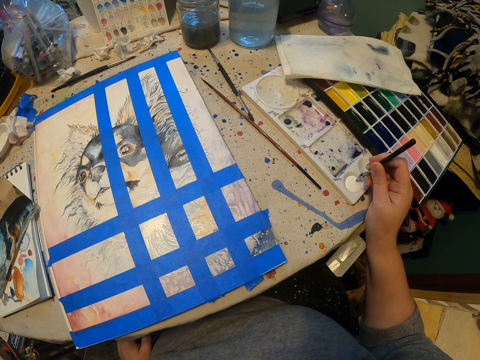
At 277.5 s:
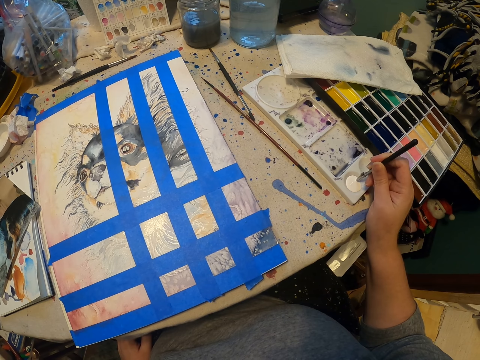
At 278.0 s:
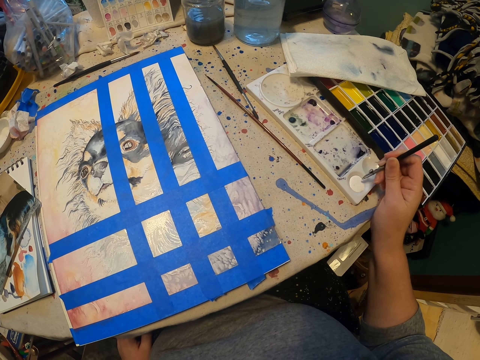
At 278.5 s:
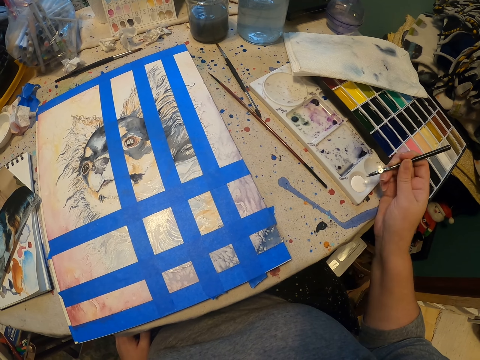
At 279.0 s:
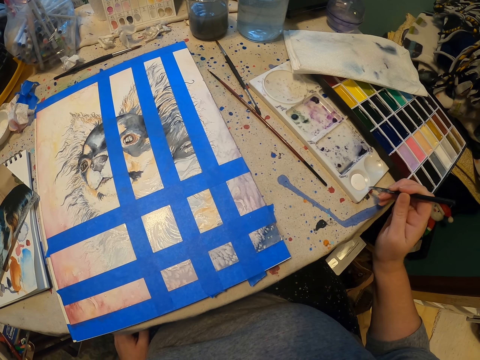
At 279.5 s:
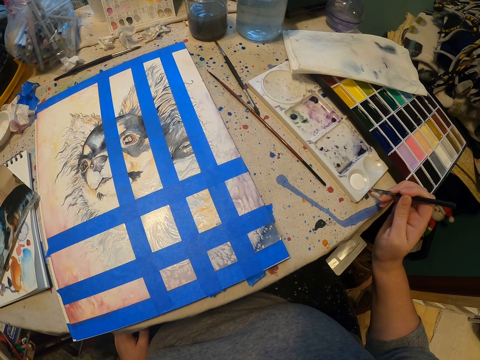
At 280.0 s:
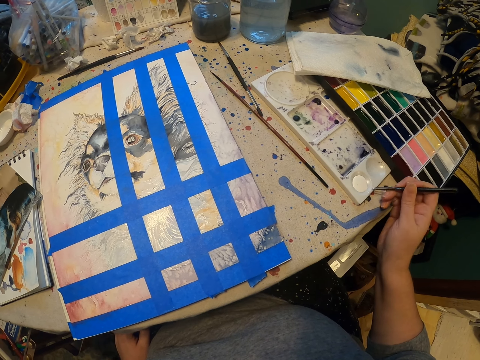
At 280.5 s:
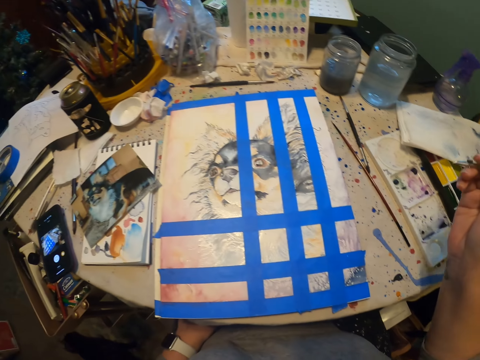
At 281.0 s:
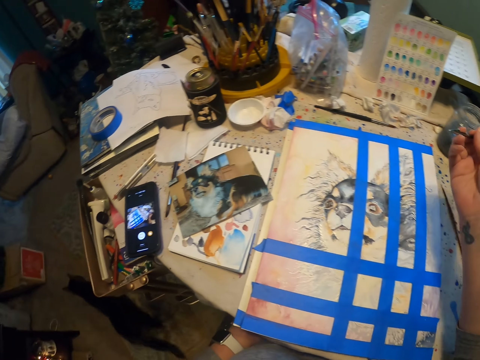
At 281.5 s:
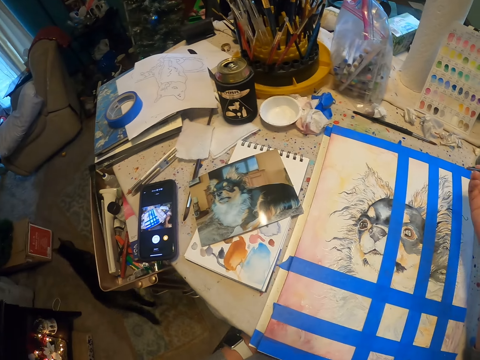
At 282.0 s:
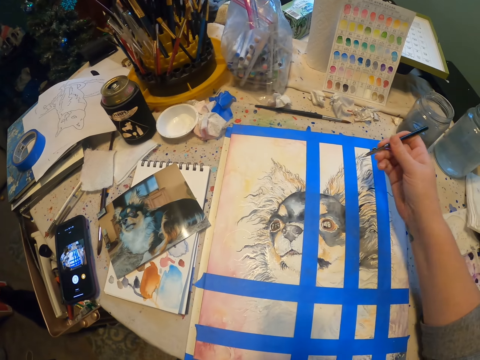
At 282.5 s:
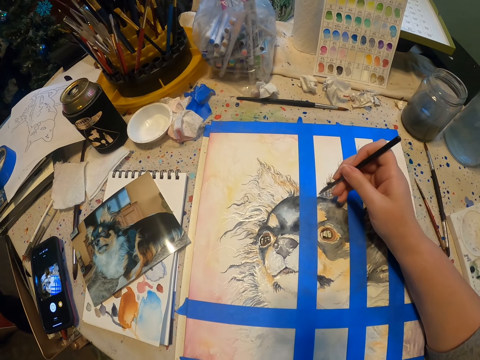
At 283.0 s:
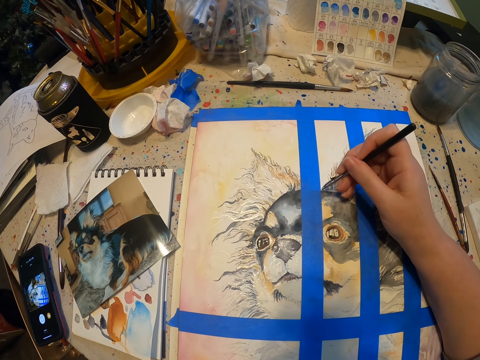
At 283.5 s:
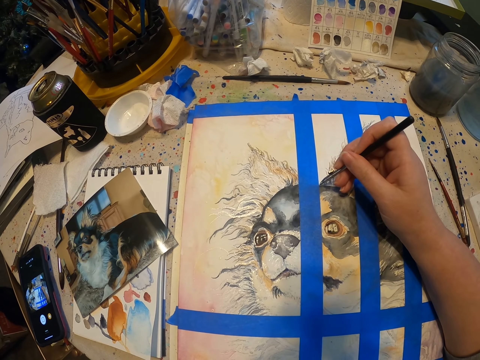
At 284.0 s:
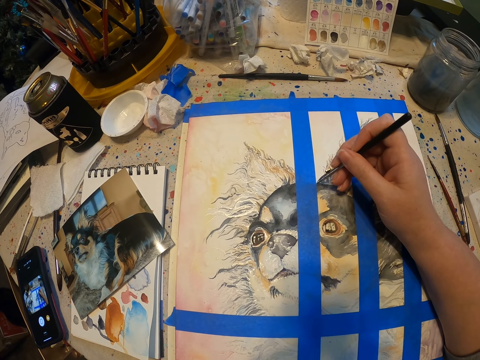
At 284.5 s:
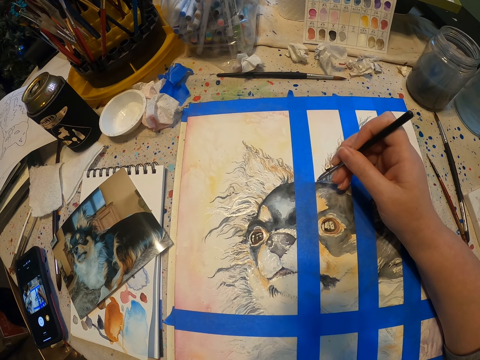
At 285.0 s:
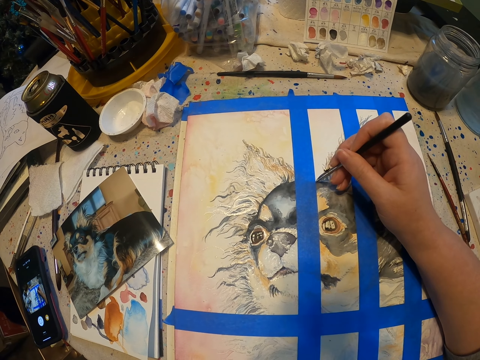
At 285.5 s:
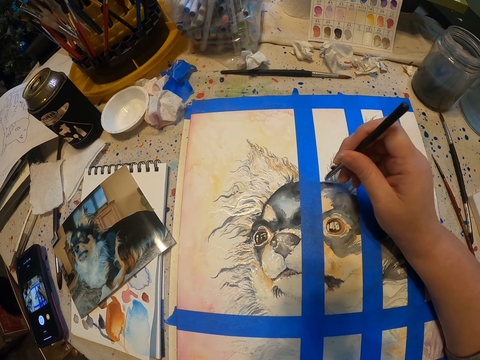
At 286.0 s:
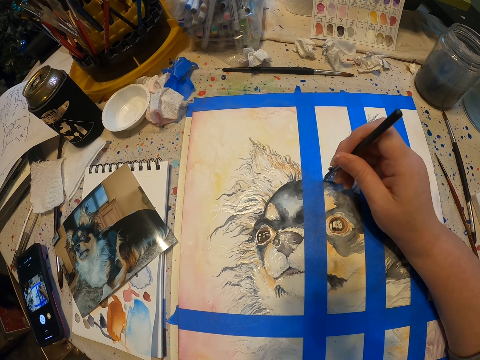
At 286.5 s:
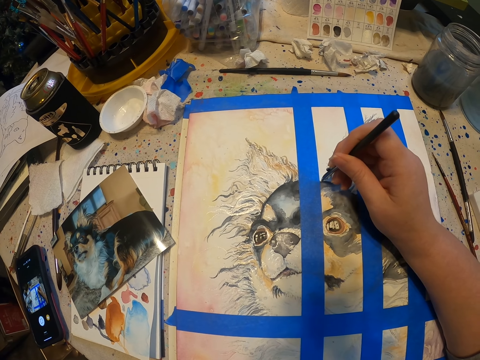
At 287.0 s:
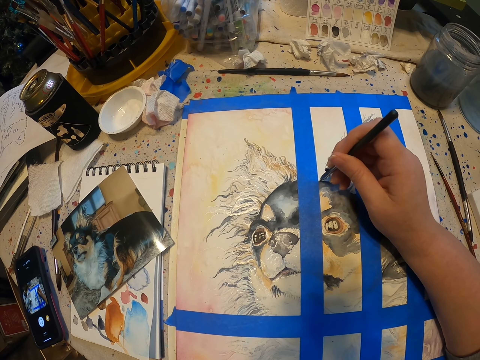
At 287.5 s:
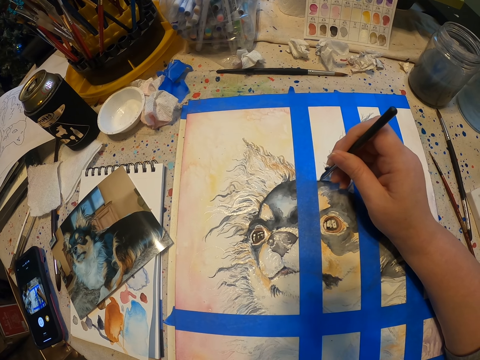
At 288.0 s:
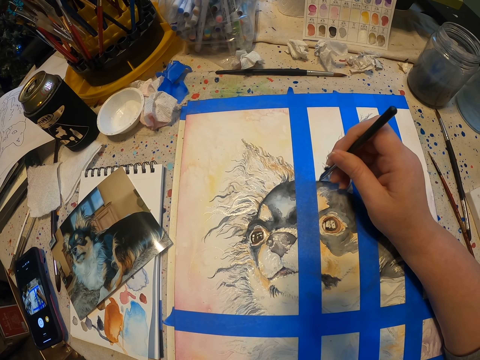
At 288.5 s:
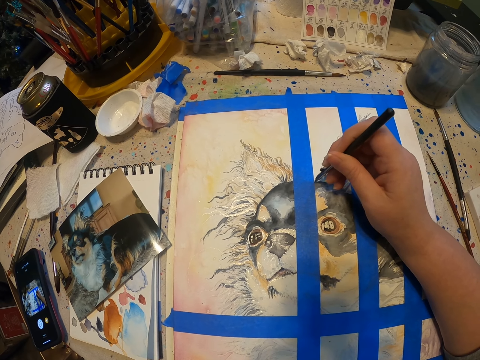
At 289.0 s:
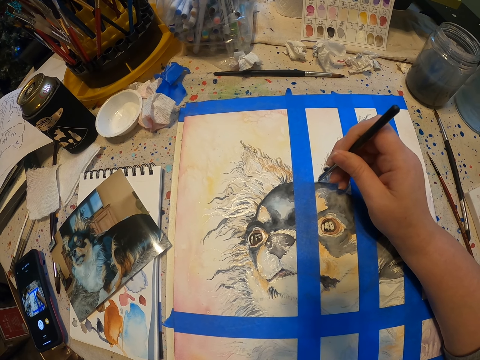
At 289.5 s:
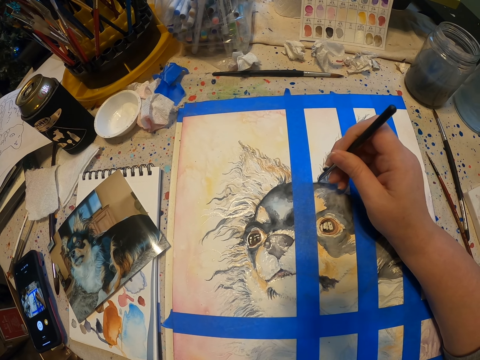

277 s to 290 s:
The camera wearer rubs the pen on the paint box. They look around. They record video. They dip the pen paint in ink. They paint with the pen in the right hand.

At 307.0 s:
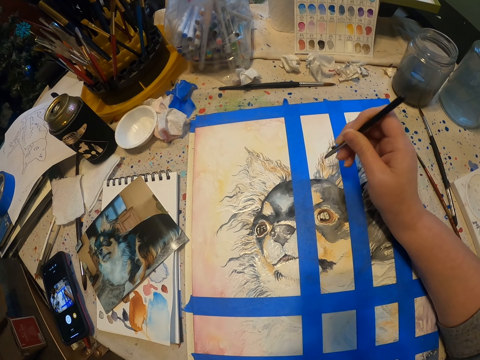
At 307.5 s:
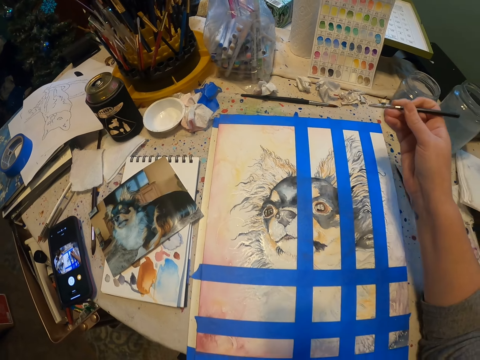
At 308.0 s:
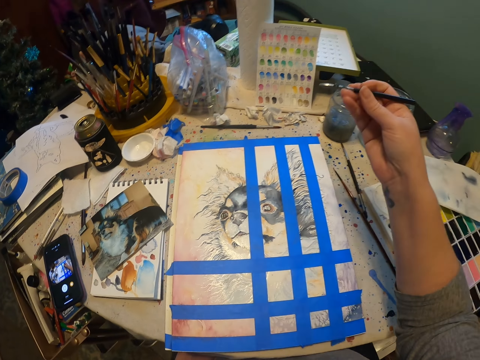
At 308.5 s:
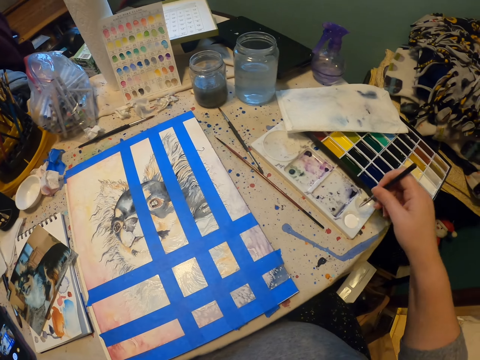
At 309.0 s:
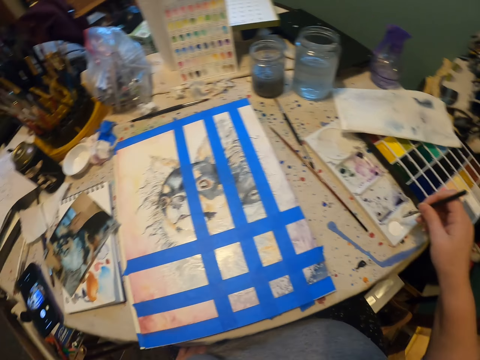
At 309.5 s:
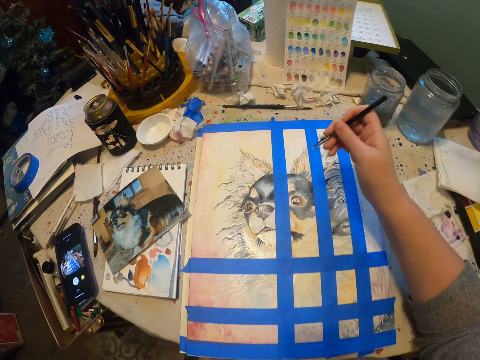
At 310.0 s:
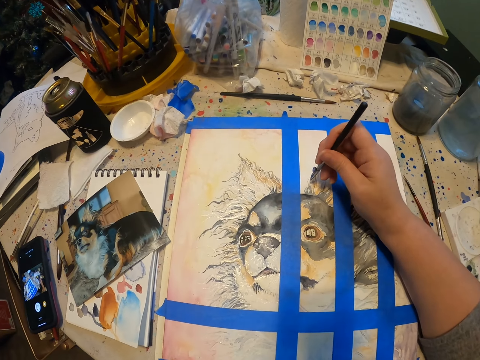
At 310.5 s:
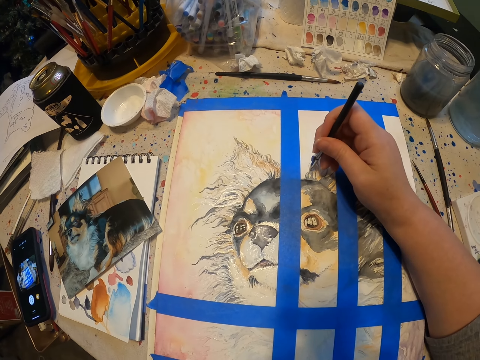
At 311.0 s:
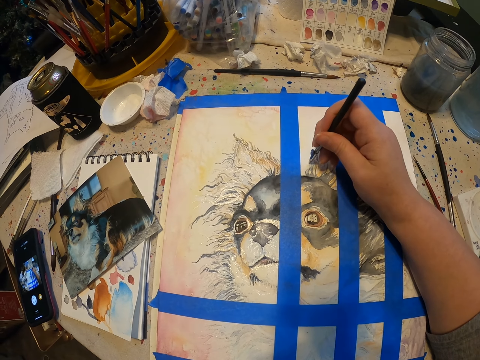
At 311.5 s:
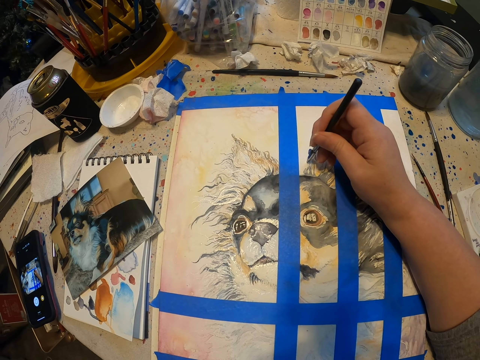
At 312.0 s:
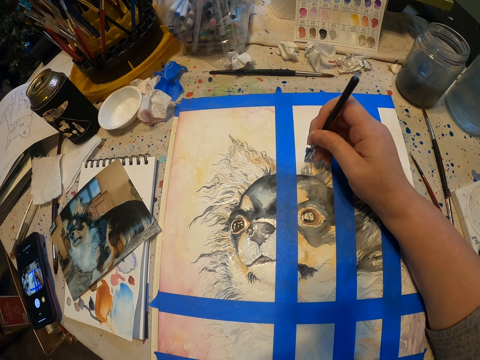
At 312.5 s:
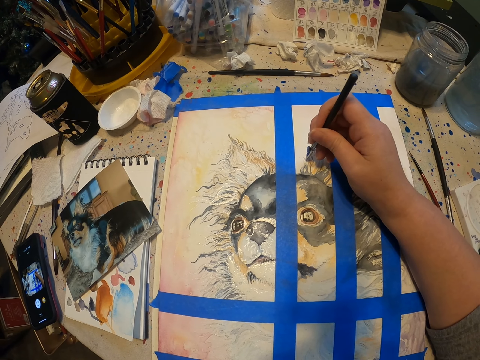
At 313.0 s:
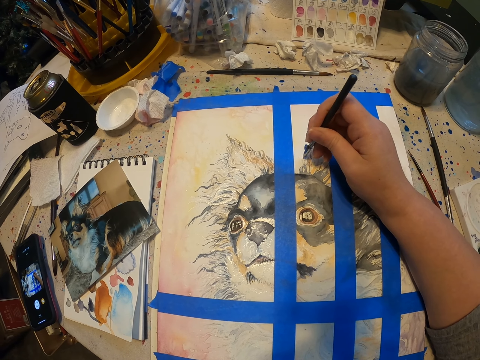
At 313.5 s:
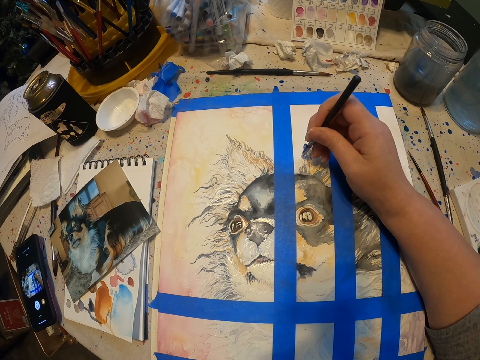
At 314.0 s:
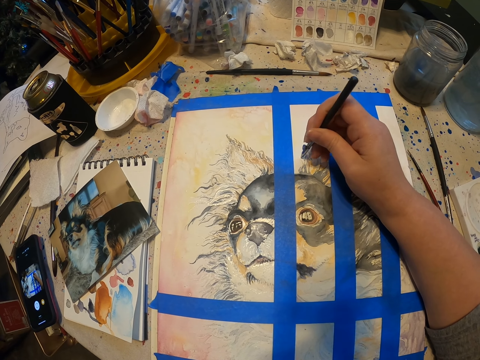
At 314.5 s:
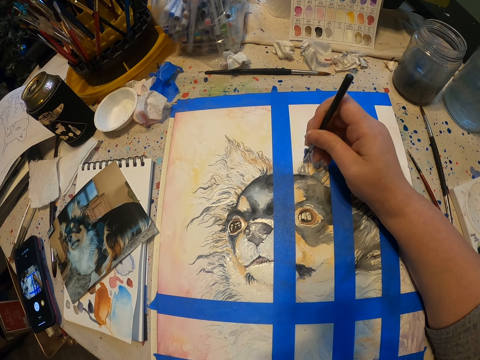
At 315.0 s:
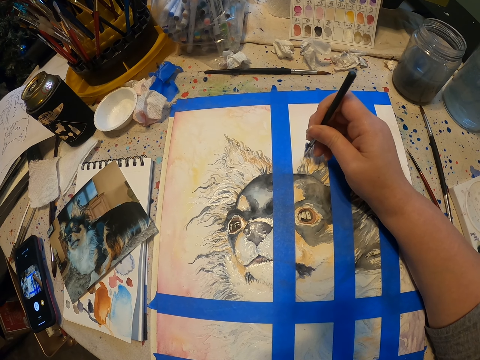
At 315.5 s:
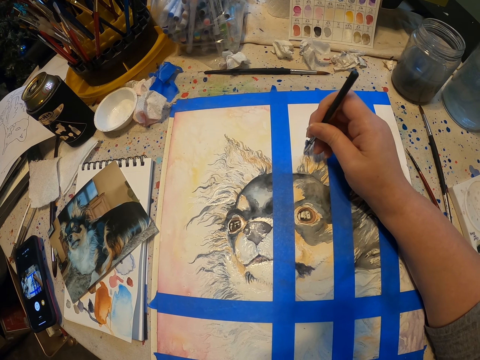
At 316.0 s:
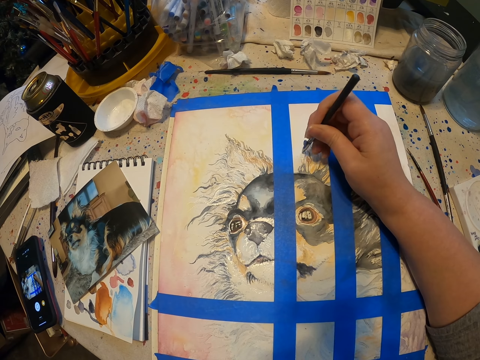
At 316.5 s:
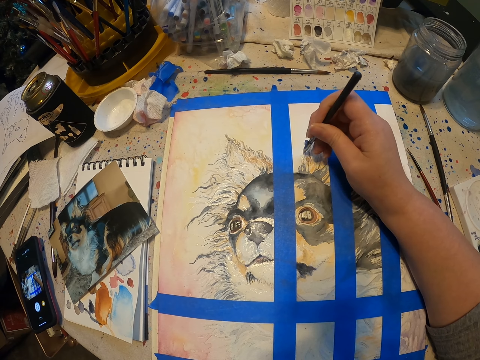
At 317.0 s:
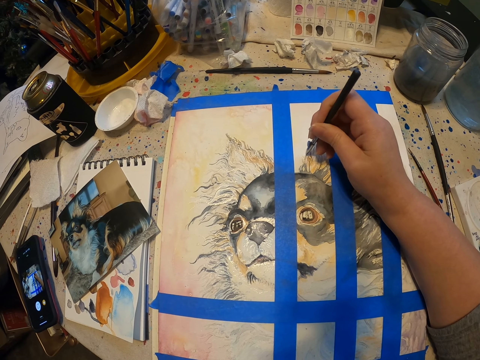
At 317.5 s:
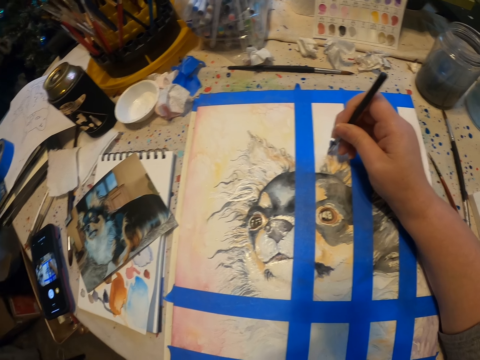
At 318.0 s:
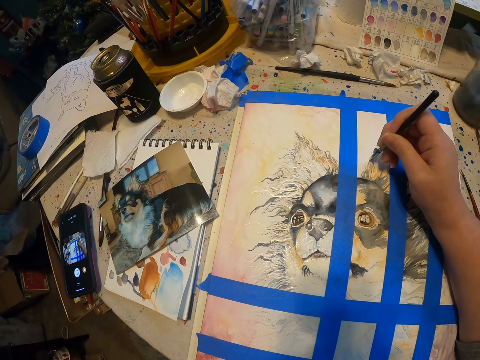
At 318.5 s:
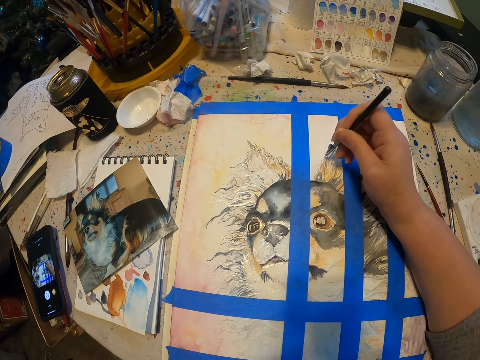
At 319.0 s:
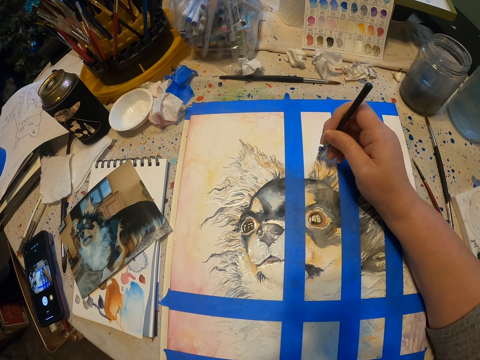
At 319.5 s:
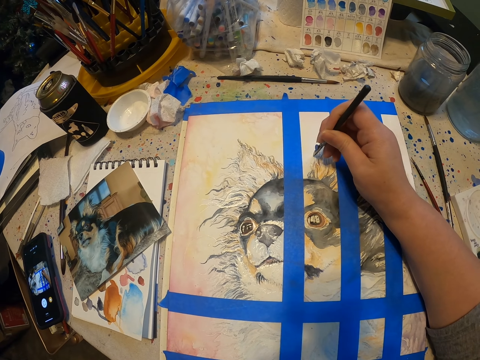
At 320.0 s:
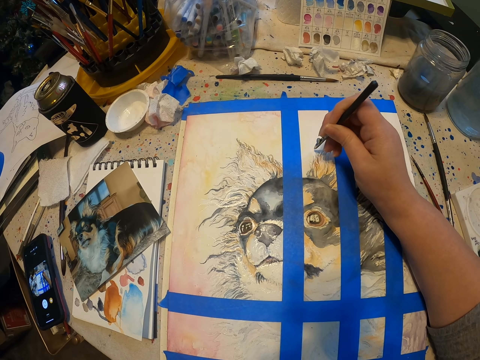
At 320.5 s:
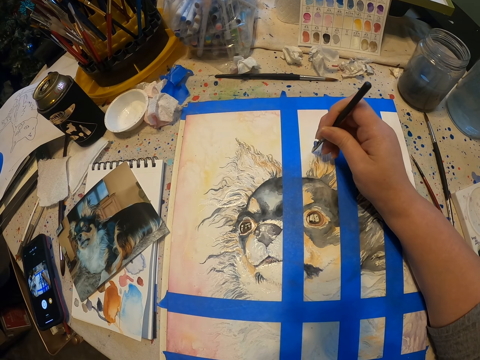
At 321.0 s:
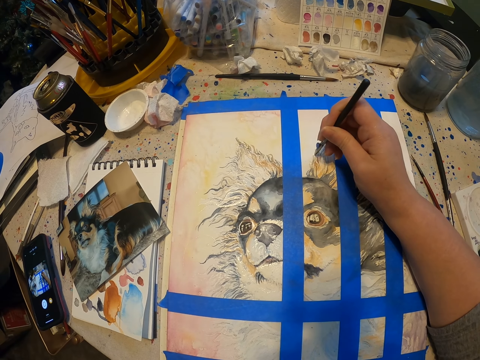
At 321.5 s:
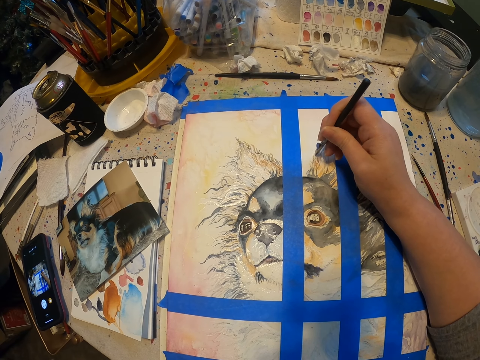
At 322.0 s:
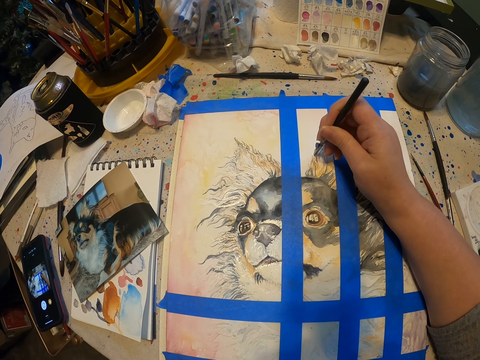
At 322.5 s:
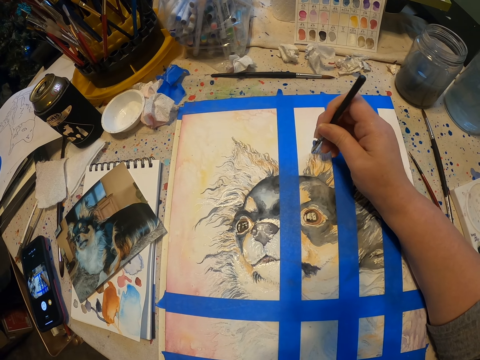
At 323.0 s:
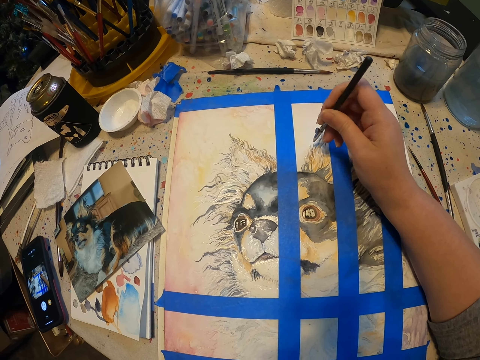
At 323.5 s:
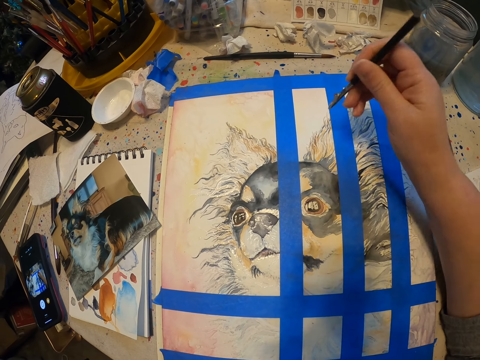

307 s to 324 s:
The camera wearer takes paint in the paint palette. They draw on the drawing paper.
